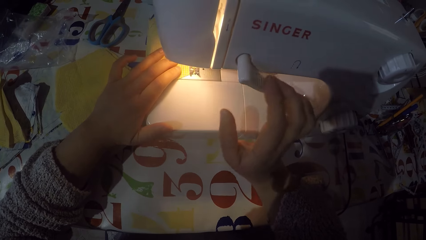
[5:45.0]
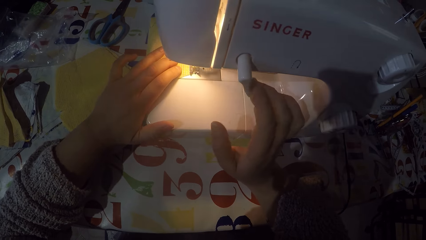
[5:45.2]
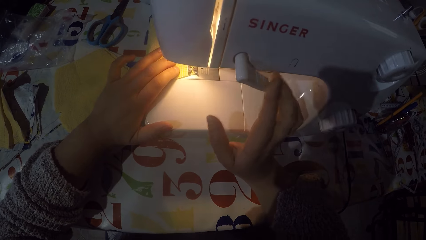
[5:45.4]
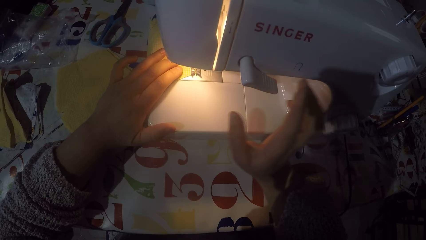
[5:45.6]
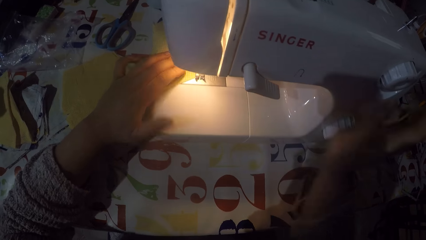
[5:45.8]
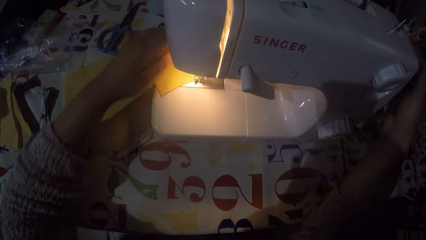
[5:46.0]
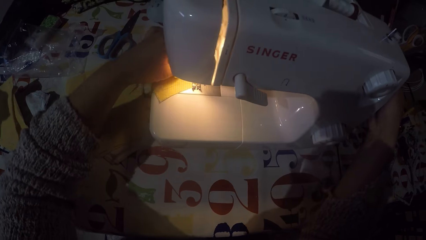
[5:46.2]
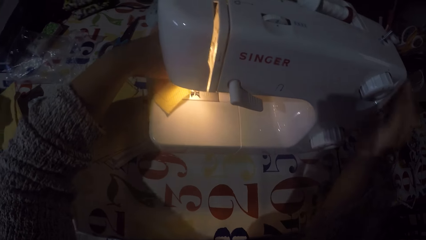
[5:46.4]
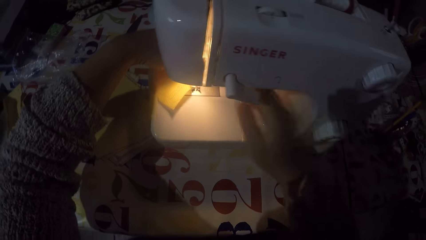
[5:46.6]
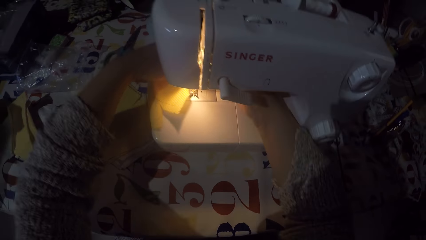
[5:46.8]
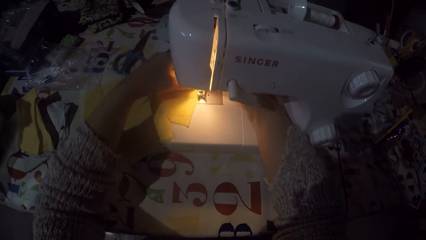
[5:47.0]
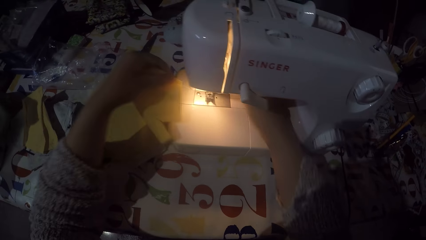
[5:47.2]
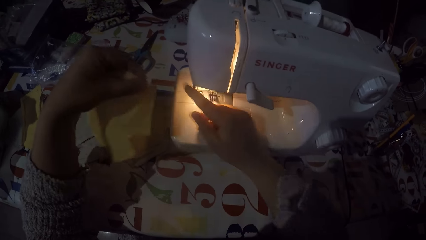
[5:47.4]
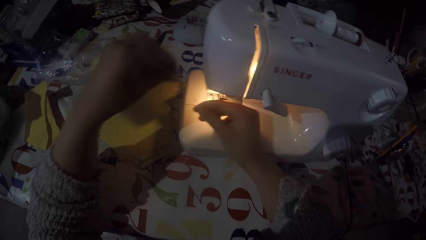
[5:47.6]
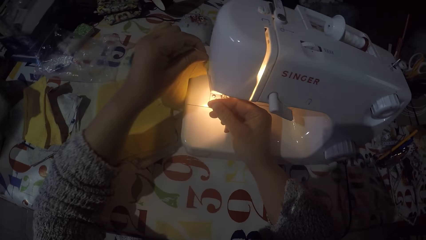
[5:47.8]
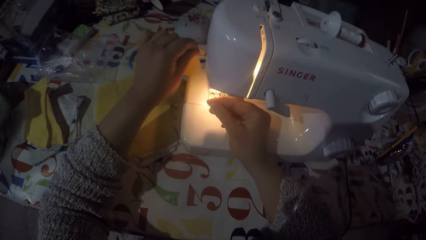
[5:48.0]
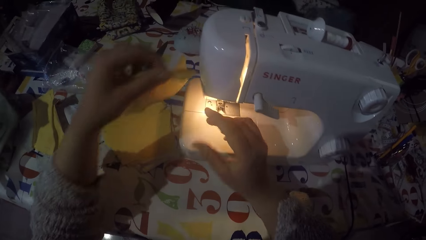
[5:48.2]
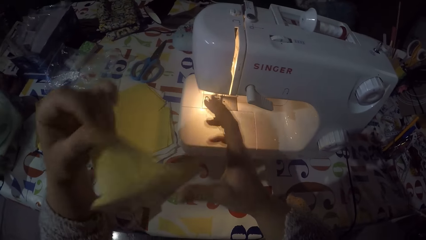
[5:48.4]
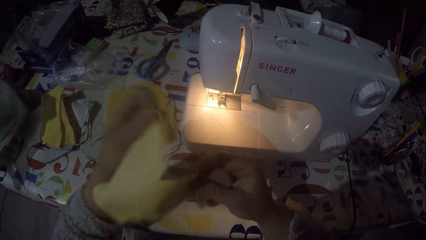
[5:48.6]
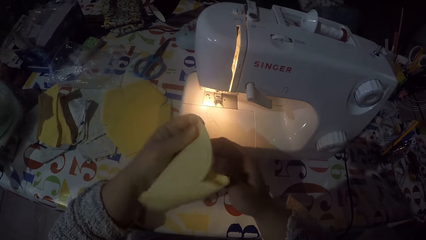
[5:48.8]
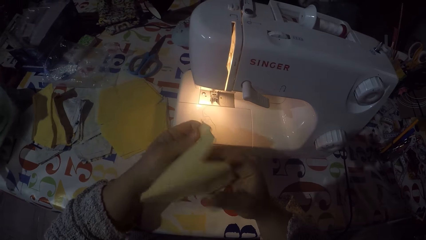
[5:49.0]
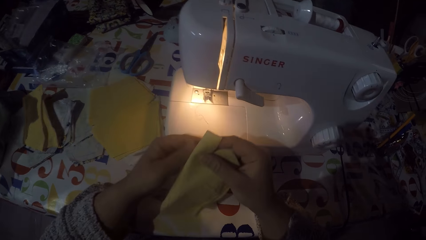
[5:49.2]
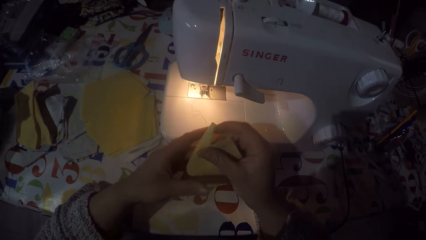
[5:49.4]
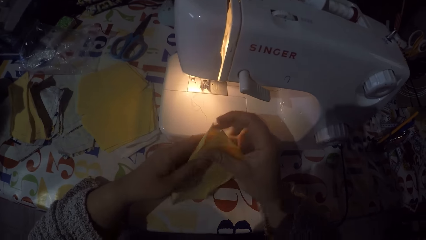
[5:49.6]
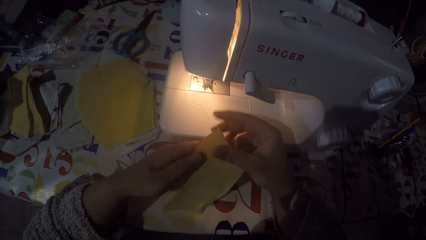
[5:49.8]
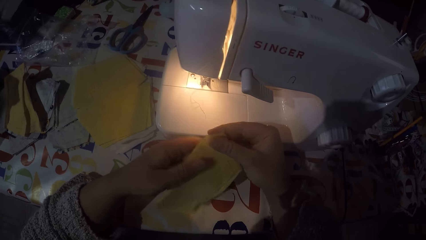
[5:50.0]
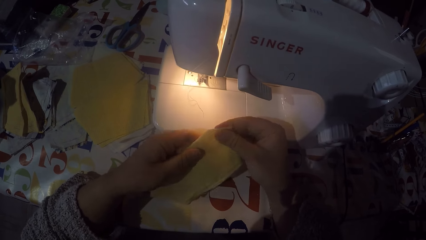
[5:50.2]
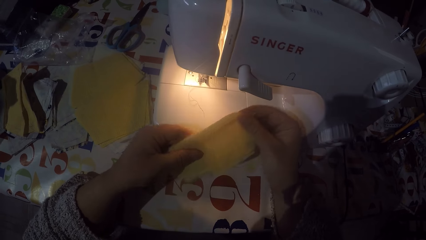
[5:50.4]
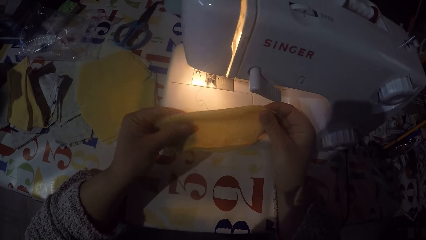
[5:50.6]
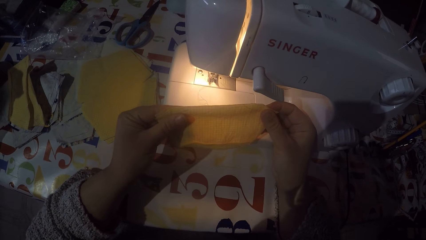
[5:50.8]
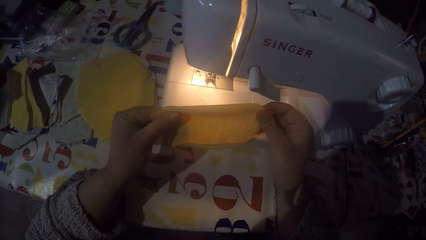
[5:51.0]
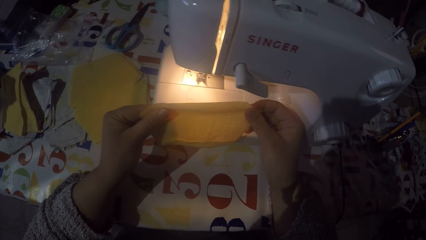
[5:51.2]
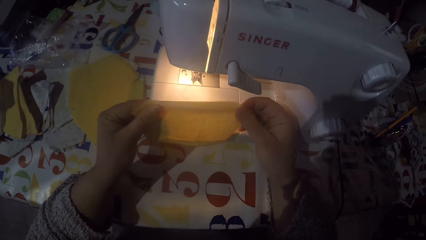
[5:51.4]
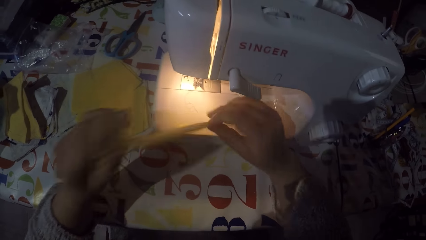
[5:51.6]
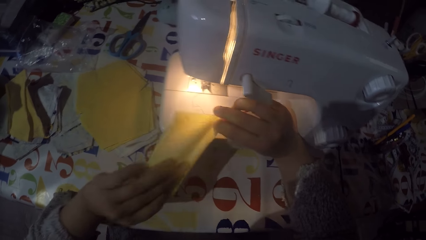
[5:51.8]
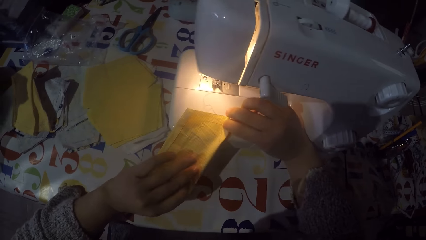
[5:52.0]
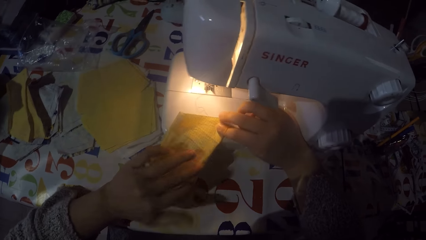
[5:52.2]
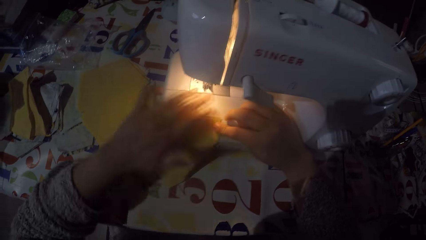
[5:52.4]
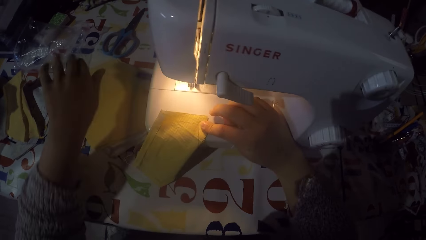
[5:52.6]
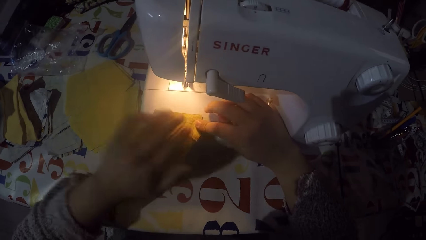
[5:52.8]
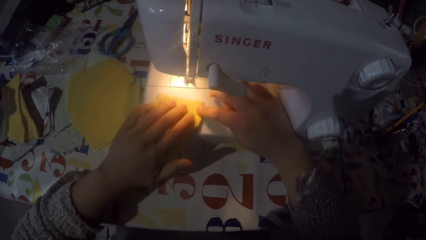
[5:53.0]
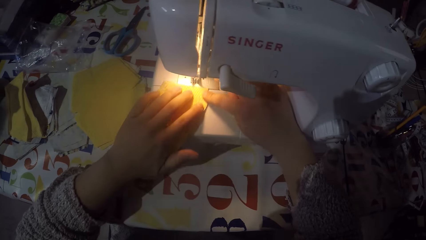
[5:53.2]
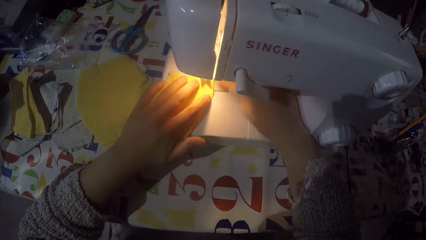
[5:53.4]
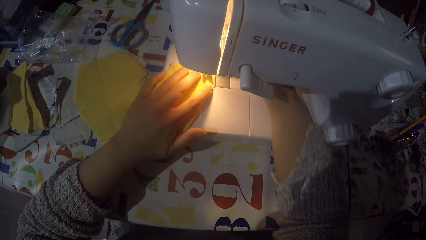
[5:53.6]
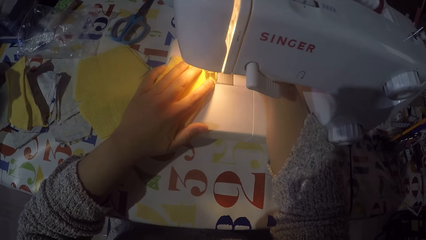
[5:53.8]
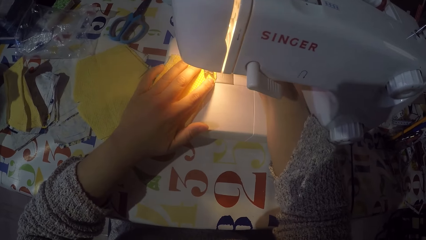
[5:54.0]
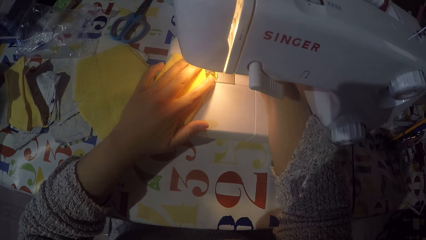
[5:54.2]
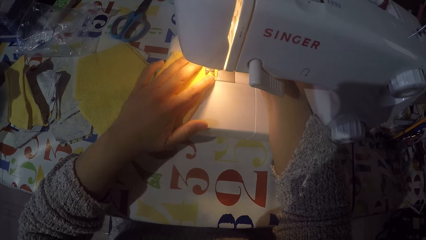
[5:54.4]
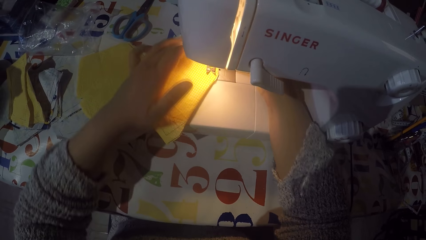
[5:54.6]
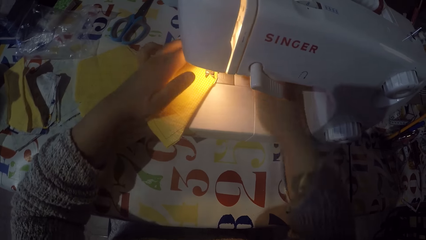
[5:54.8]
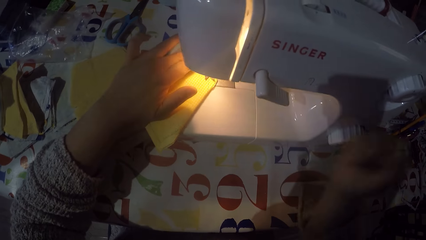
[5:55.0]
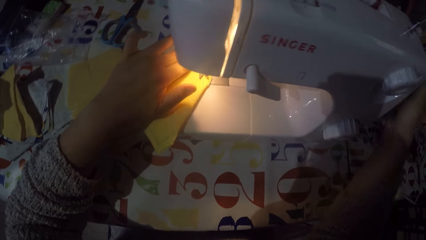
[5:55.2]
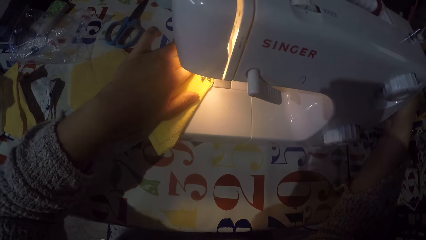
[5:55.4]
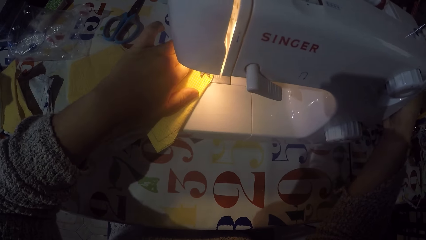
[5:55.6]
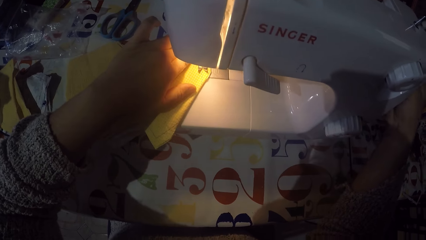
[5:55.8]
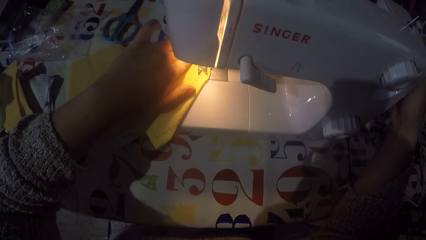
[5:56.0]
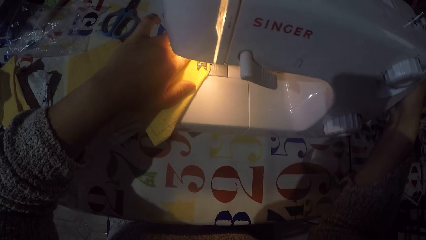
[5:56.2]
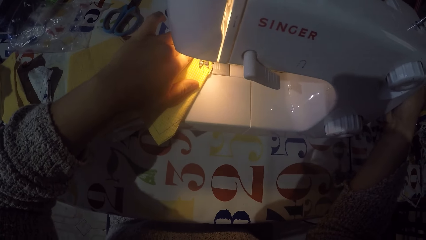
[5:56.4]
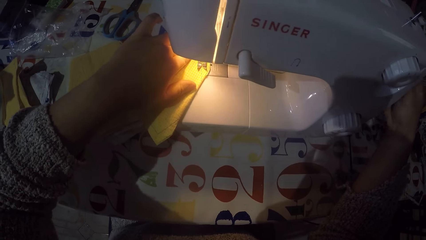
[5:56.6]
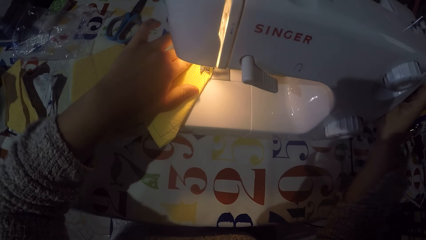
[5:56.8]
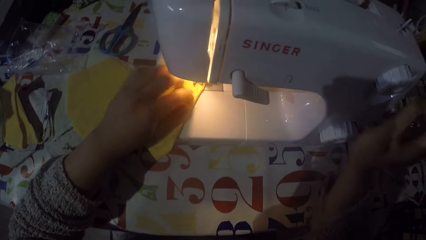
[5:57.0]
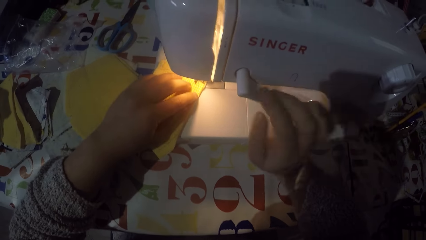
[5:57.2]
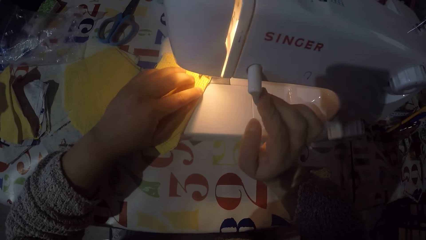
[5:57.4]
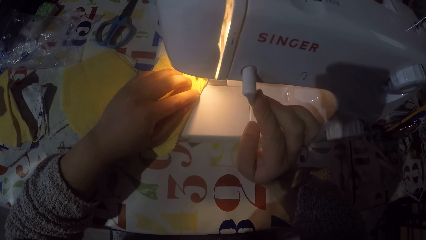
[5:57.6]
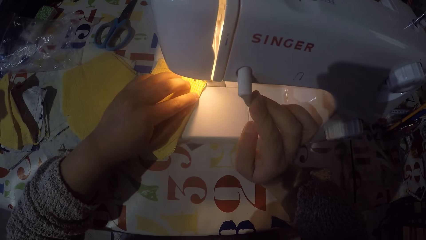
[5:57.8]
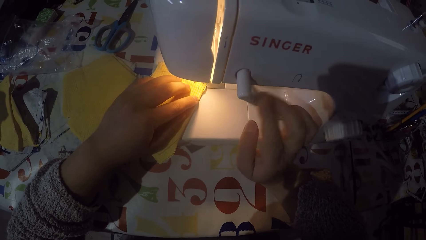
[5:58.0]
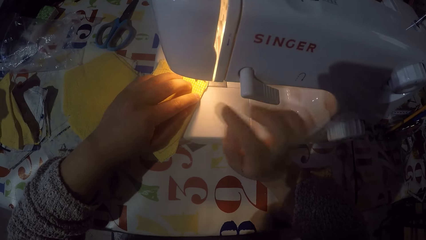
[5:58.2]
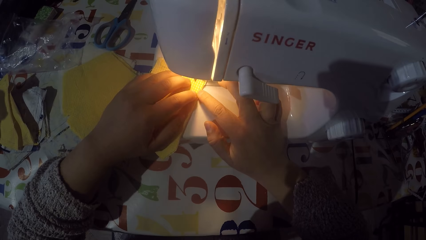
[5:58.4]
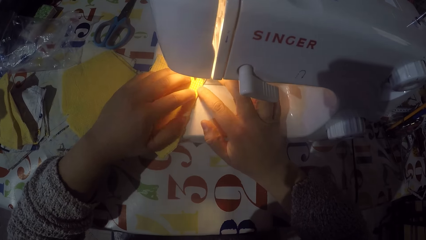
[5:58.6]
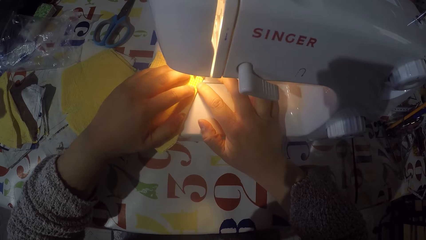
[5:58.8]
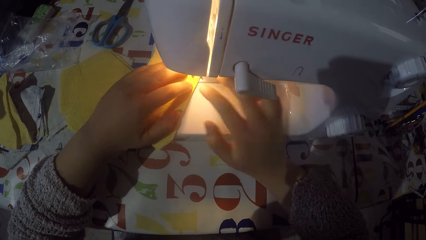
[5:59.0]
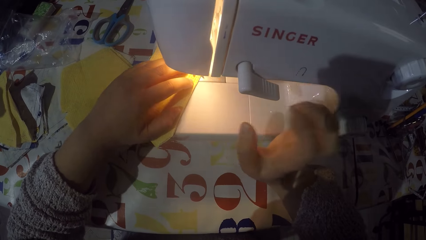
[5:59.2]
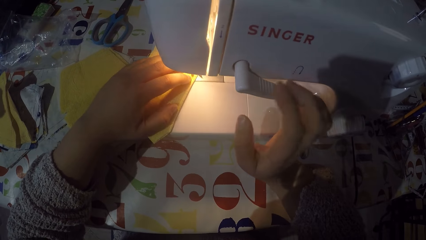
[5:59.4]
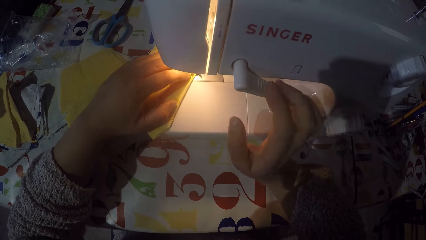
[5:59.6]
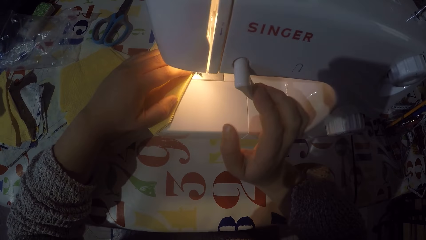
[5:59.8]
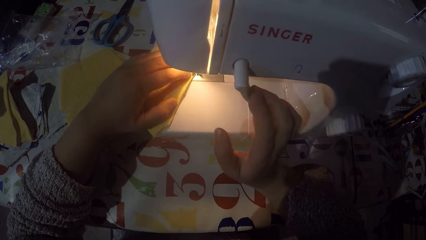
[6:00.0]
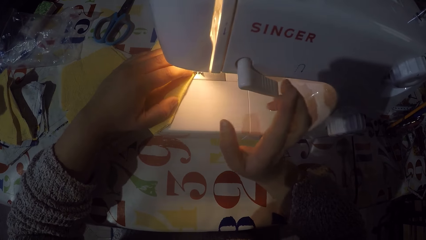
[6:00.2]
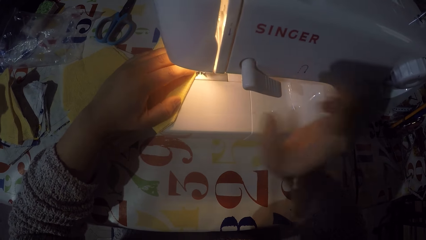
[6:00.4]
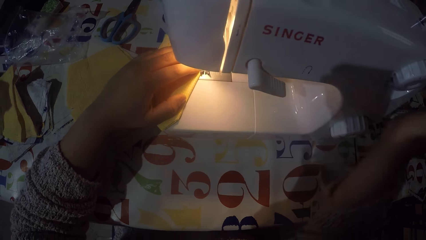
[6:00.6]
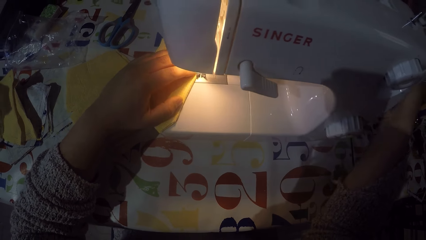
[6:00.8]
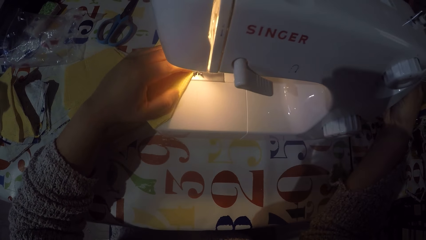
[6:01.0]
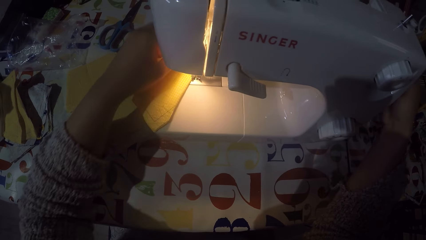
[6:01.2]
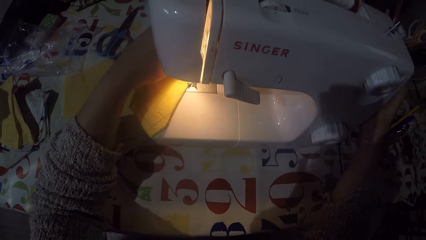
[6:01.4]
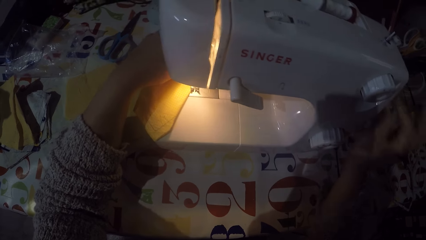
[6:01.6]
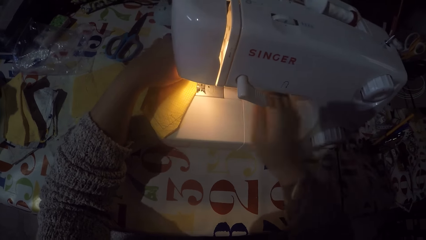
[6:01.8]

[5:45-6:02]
The camera wearer touches the hand wheel. They remove a piece of cloth from the machine. They cut the sewing thread. They fold the piece of cloth. They check the piece of cloth. They put the piece of cloth on the sewing machine. They touch the hand wheel. They are sewing the piece of cloth with the machine. They touch the hand wheel.
